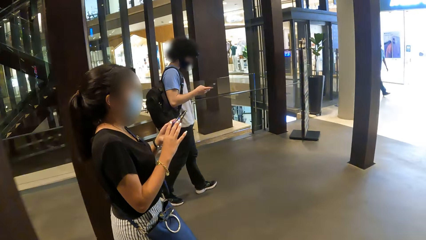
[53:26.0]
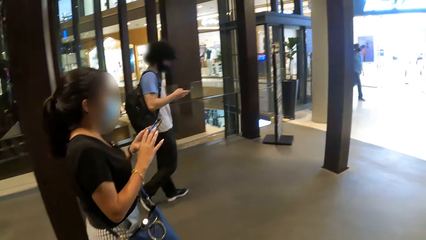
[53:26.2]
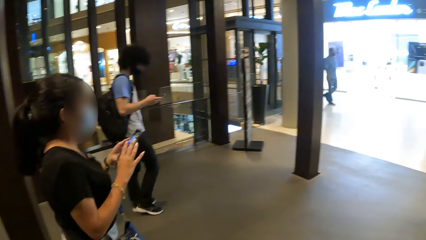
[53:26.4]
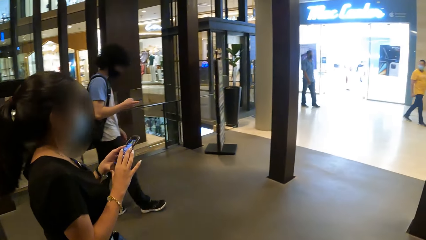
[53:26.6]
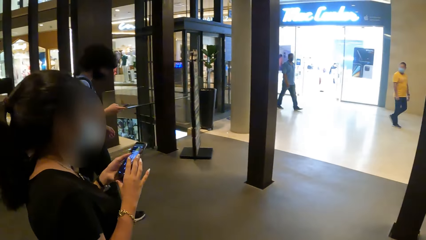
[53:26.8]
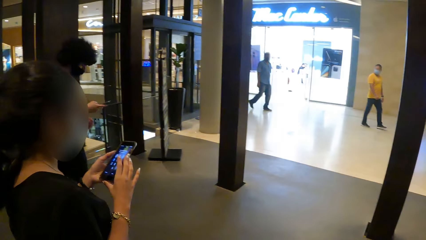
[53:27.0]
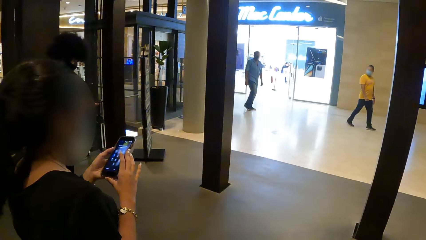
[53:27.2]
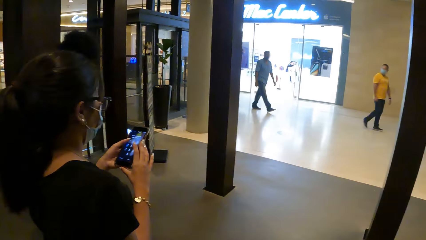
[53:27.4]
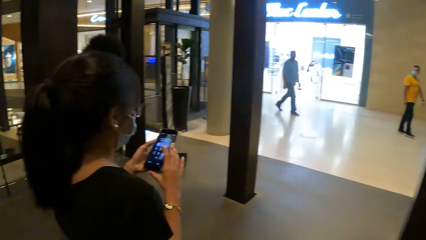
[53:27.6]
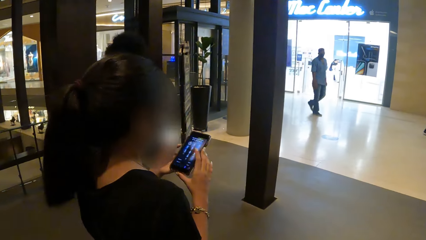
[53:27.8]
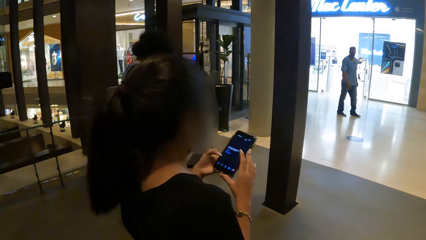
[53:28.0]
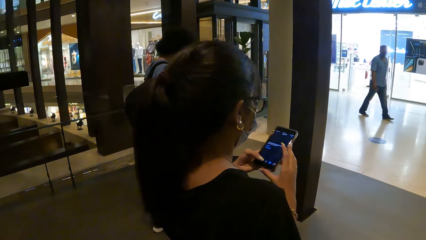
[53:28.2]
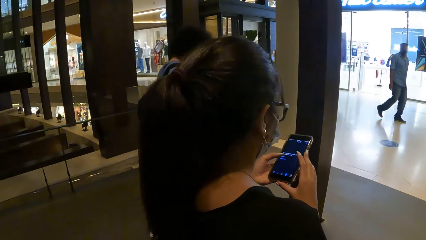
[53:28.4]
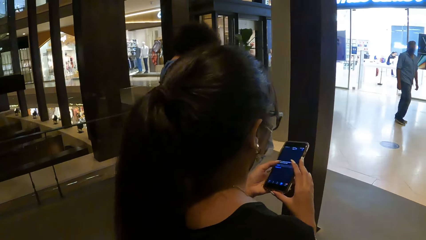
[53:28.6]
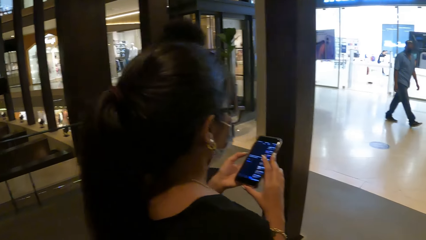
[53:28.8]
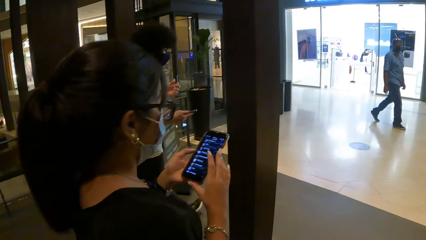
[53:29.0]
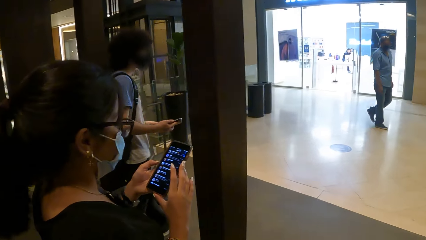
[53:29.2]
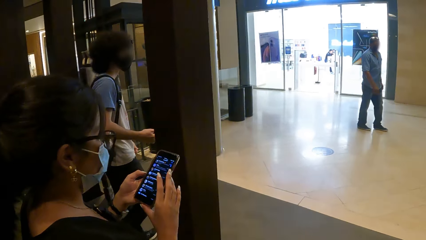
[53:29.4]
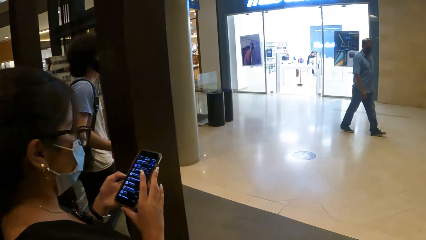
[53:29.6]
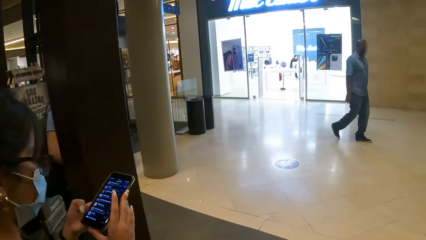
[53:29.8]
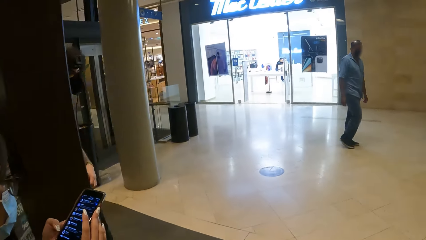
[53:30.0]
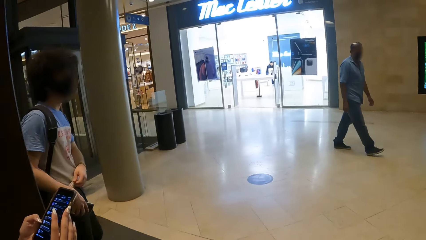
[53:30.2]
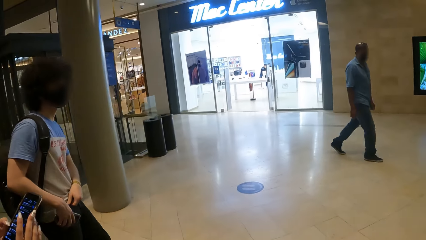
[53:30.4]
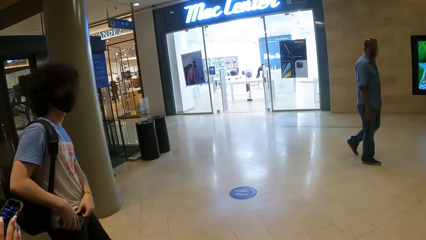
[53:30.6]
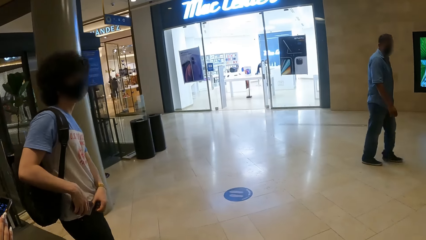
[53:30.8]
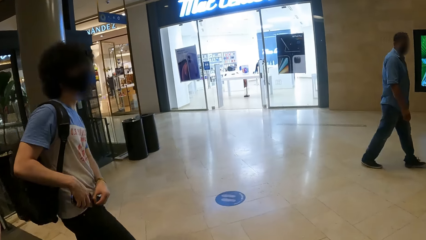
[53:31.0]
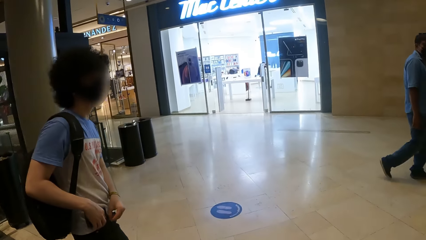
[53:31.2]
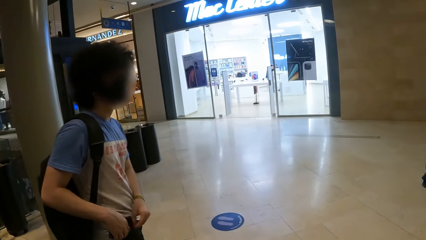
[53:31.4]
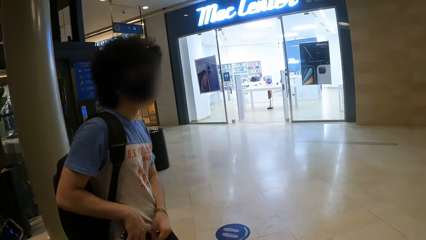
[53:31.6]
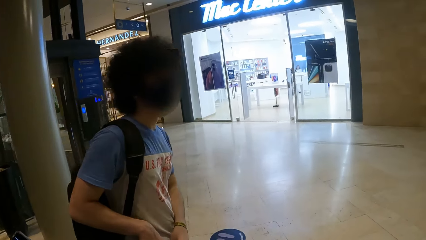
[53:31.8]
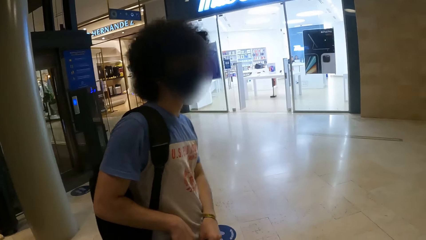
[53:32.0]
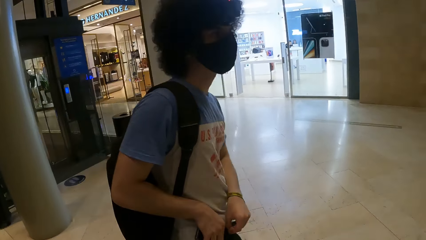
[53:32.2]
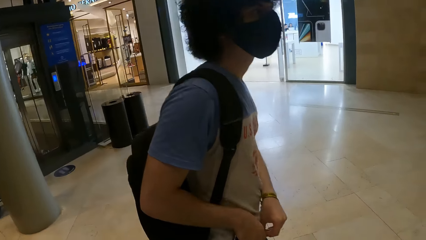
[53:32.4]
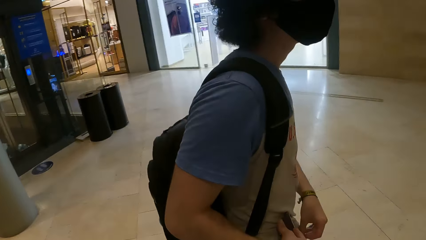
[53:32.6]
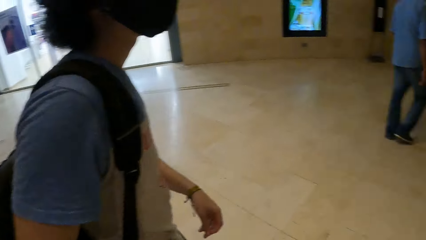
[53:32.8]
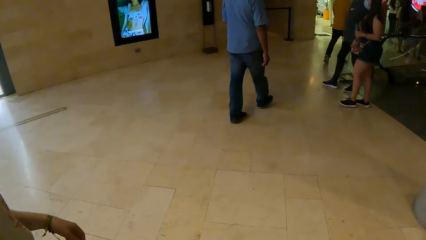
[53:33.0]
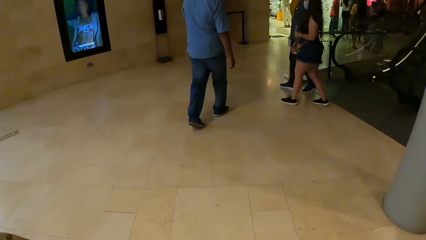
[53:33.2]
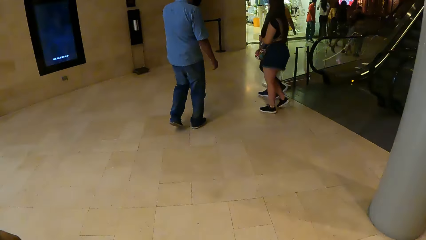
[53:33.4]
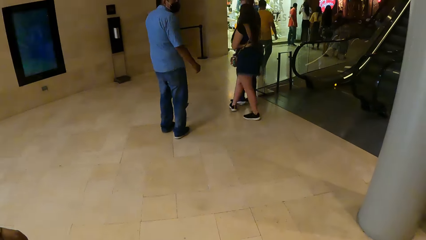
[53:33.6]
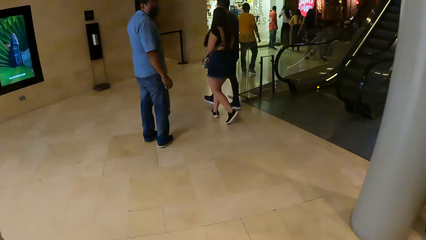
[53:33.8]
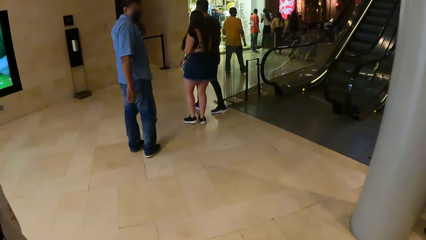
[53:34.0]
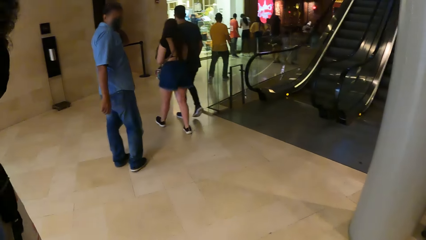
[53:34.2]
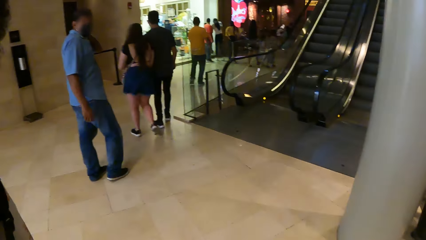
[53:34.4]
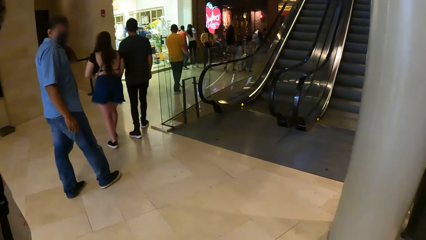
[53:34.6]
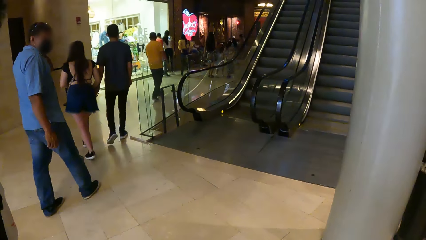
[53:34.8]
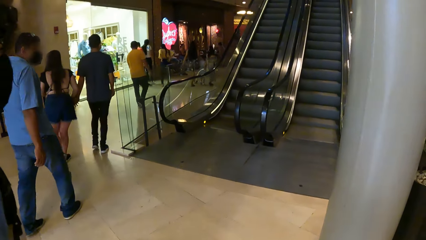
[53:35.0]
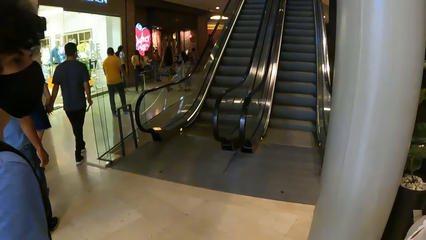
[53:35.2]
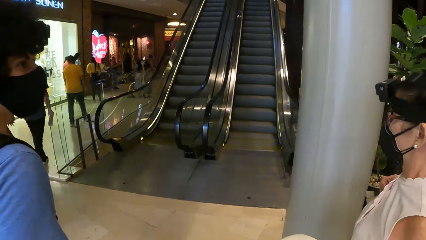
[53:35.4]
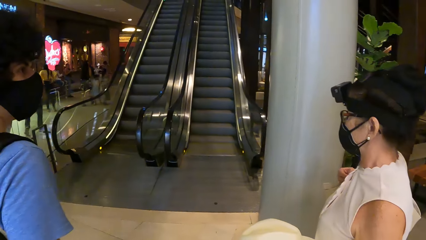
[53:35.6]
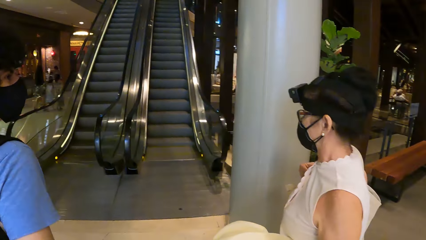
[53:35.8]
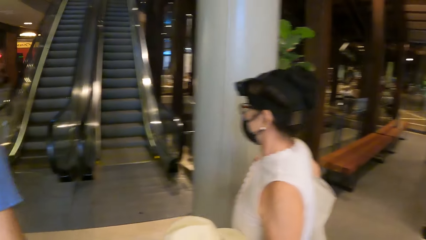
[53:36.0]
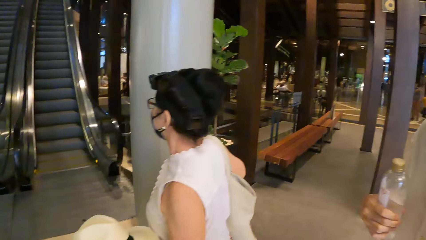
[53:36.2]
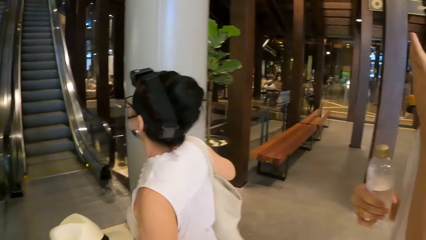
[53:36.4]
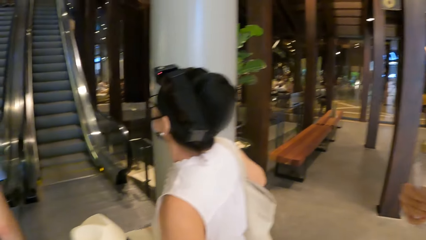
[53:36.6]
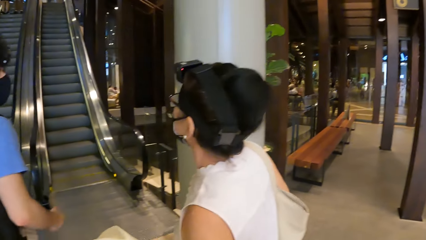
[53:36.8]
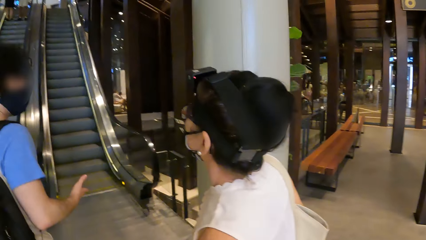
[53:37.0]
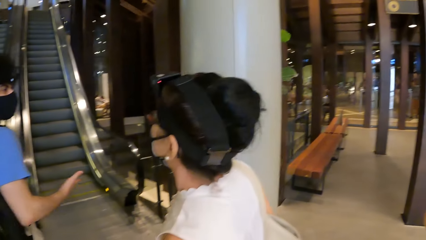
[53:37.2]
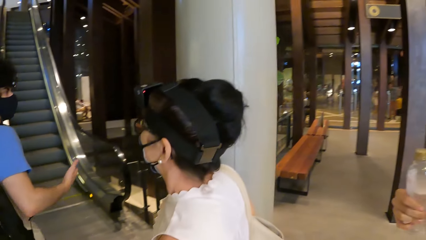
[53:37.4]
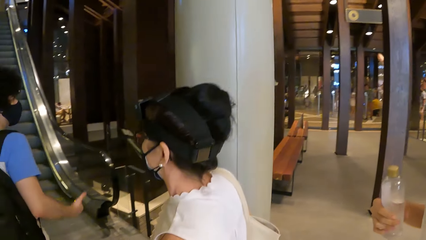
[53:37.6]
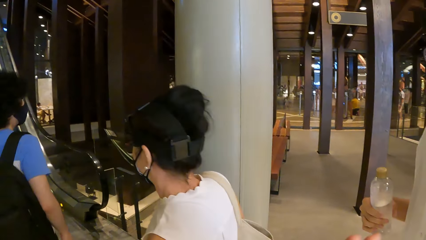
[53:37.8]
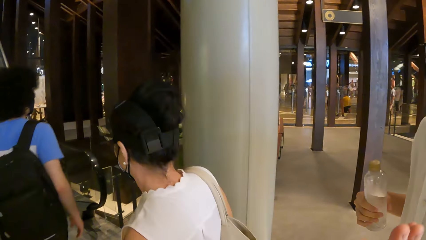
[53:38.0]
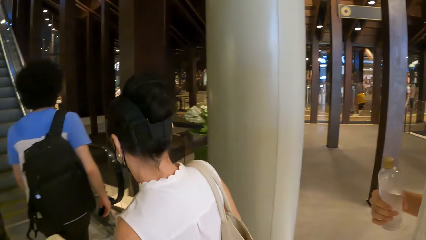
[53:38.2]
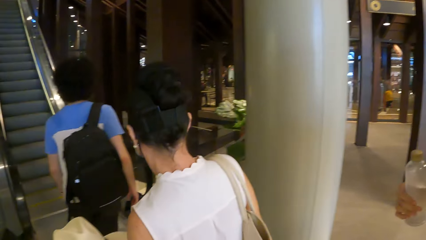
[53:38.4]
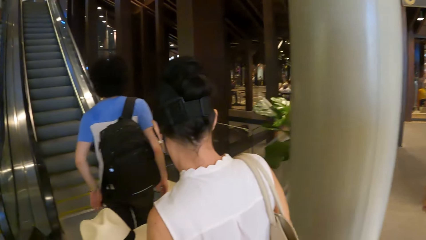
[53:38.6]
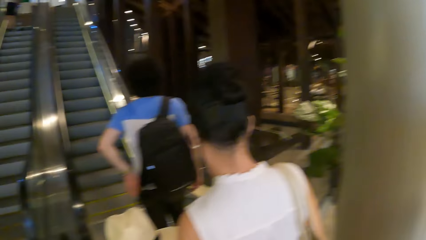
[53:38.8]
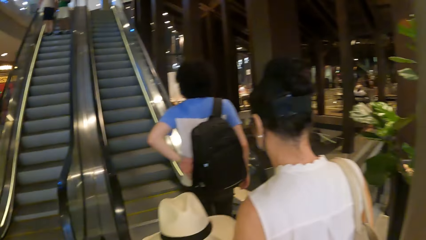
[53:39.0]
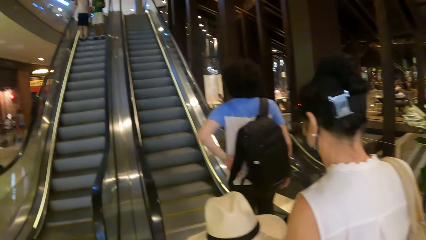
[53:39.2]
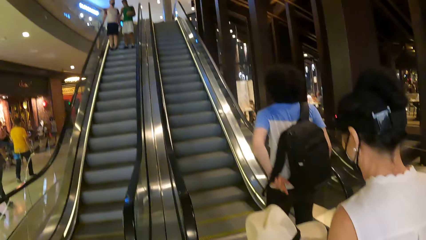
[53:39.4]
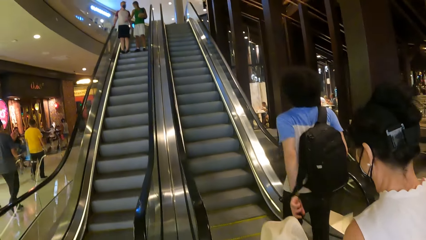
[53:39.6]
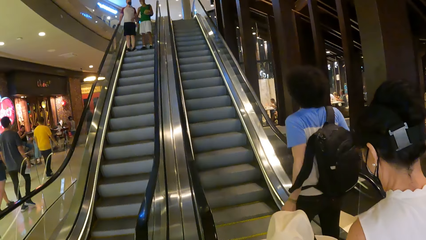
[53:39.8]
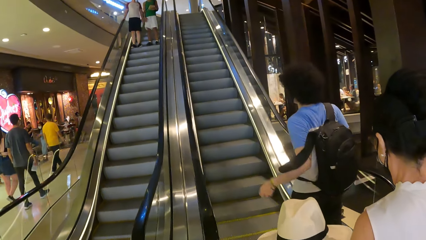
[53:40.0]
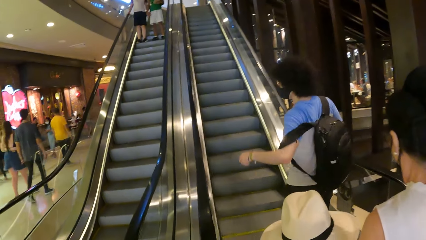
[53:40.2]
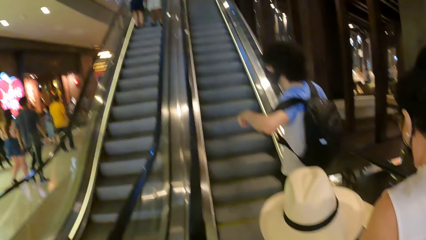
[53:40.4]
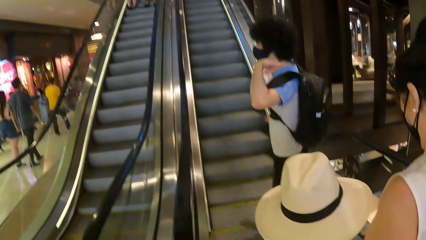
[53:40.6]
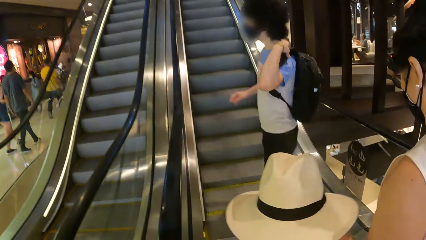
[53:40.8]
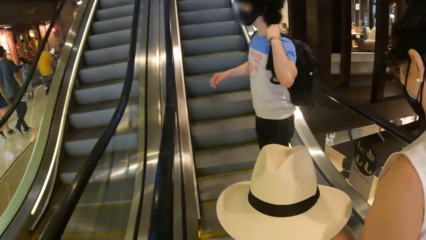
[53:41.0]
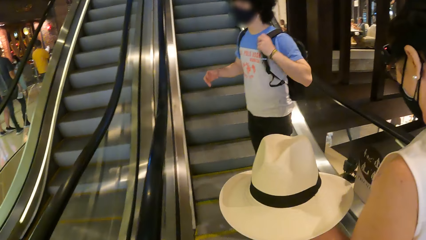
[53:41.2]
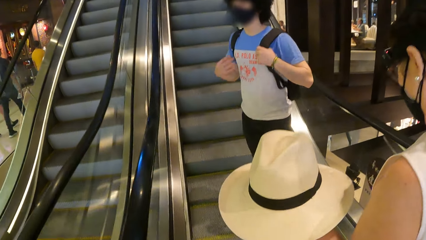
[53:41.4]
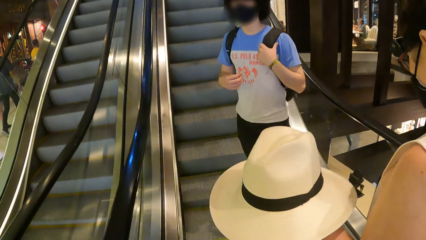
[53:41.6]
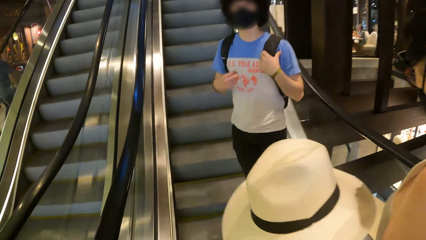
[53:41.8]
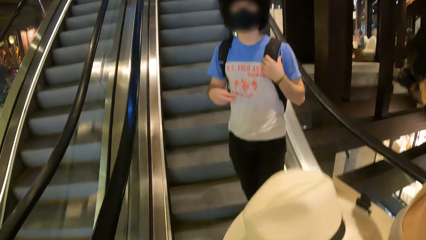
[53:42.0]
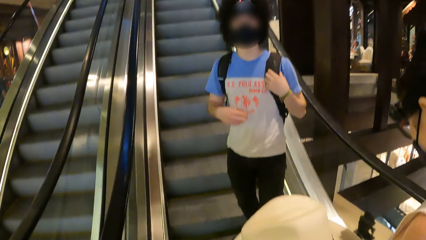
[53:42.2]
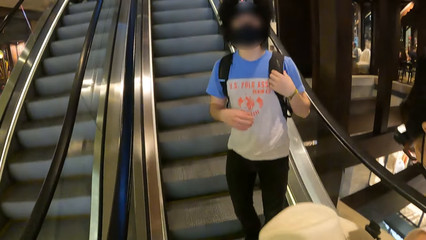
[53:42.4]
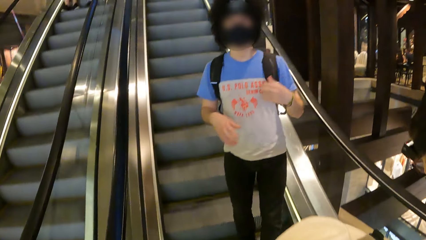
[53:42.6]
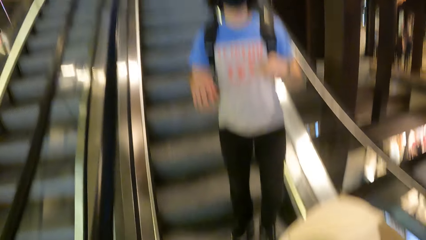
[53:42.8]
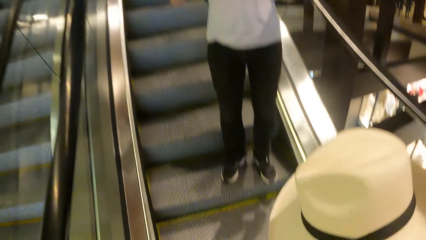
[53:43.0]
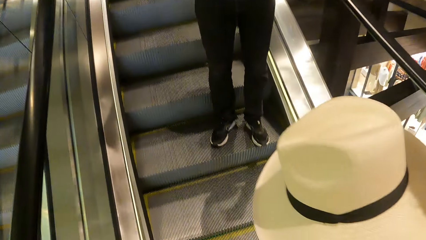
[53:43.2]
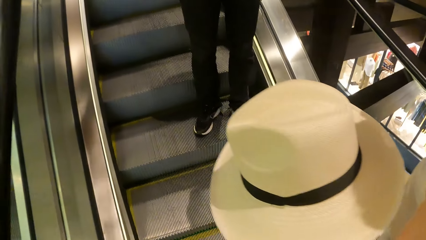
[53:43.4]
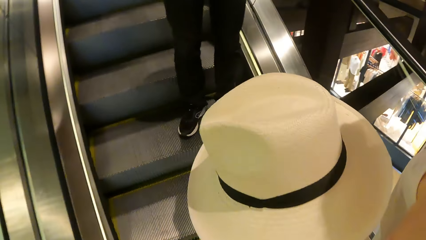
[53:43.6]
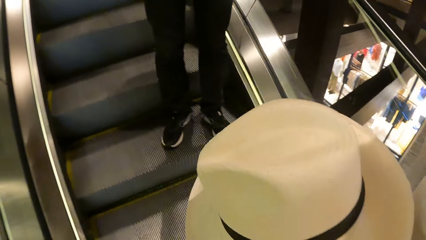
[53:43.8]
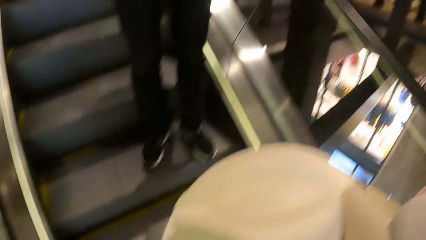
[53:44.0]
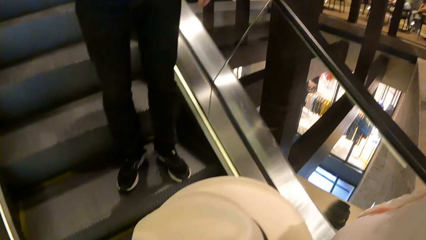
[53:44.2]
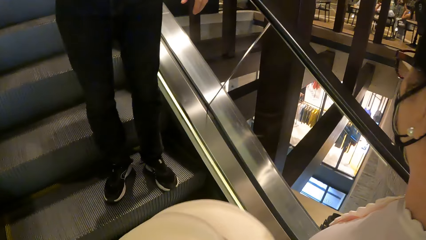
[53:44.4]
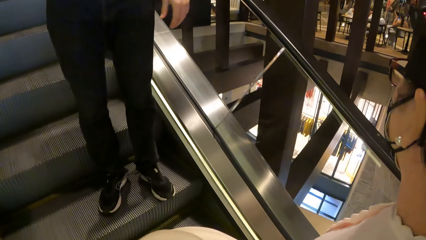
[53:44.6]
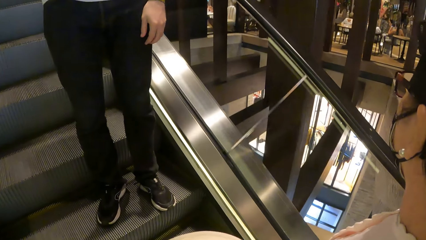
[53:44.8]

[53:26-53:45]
A woman walks around the mall. The camera wearer walks around the mall. A man walks around the mall. The woman uses a phone. The man puts a phone in the pocket. The camera wearer looks around. The man converses with another woman. The other woman holds a hat. The man converses with the camera wearer. The camera wearer goes up an electric staircase. The man stands on the elevator stairs.
